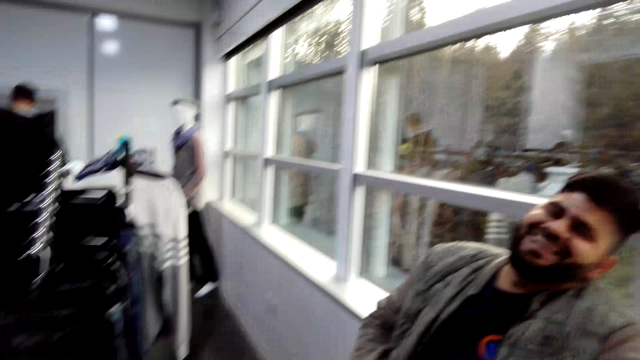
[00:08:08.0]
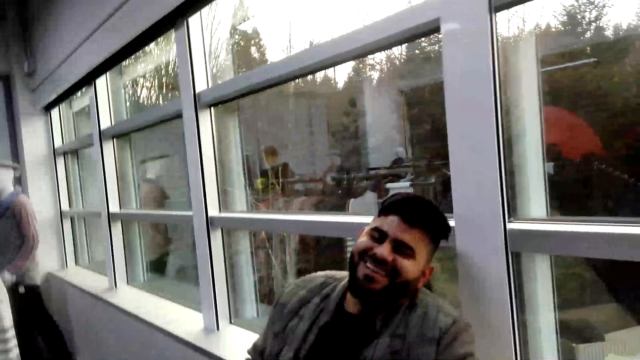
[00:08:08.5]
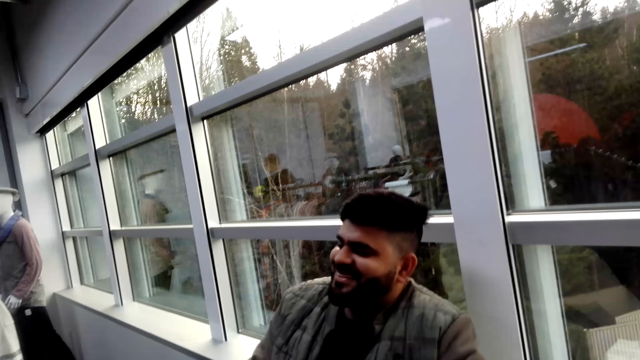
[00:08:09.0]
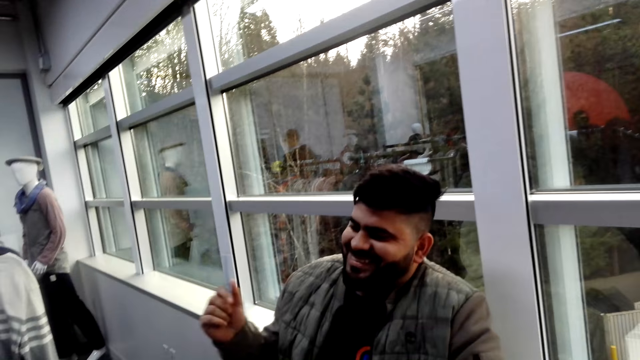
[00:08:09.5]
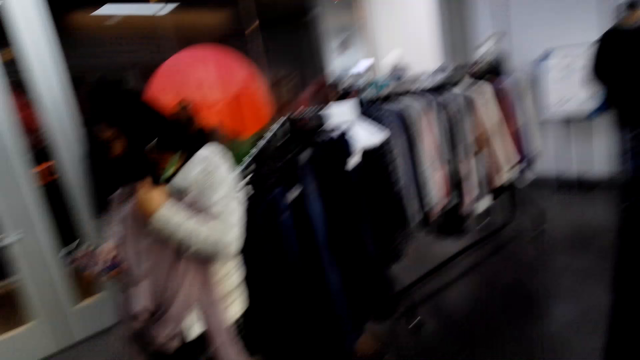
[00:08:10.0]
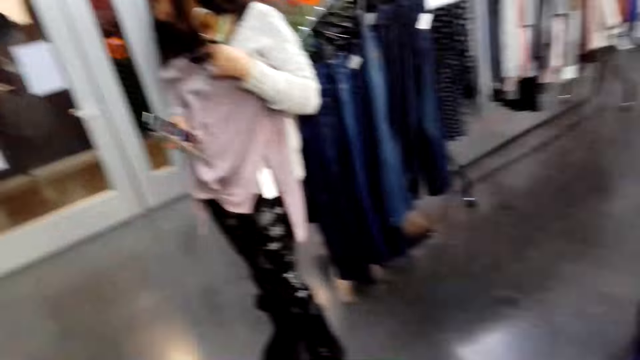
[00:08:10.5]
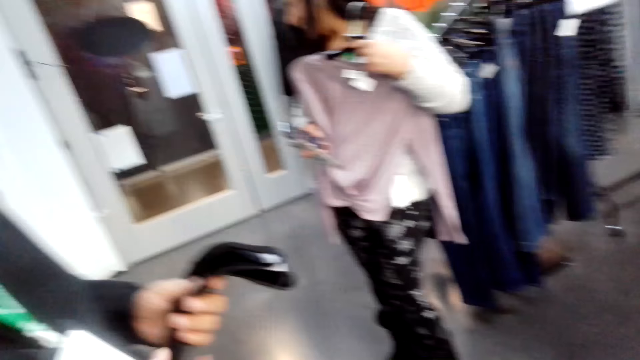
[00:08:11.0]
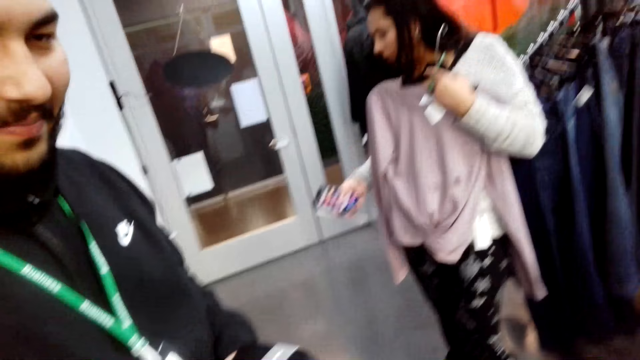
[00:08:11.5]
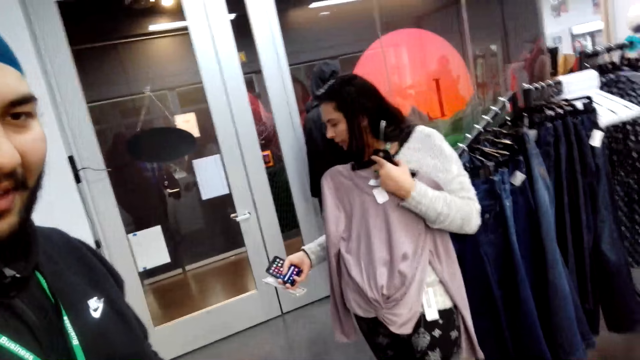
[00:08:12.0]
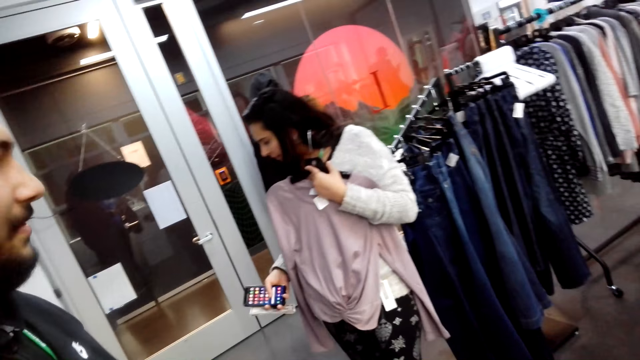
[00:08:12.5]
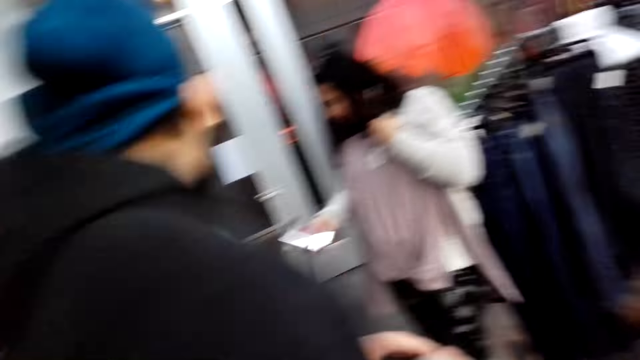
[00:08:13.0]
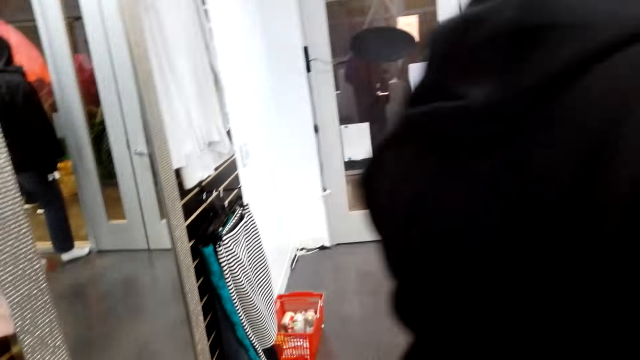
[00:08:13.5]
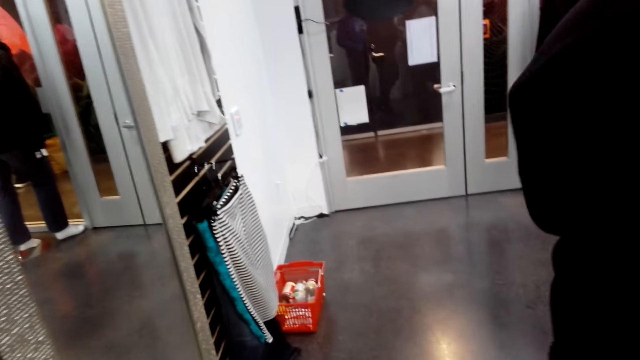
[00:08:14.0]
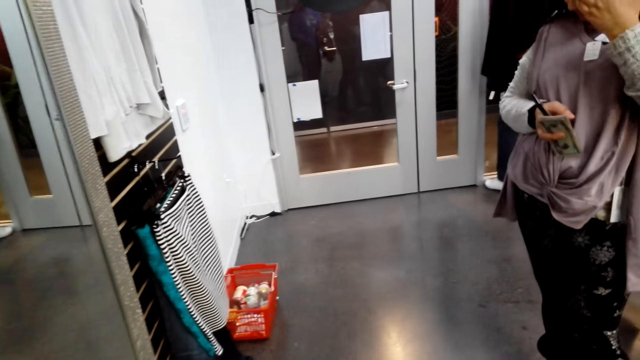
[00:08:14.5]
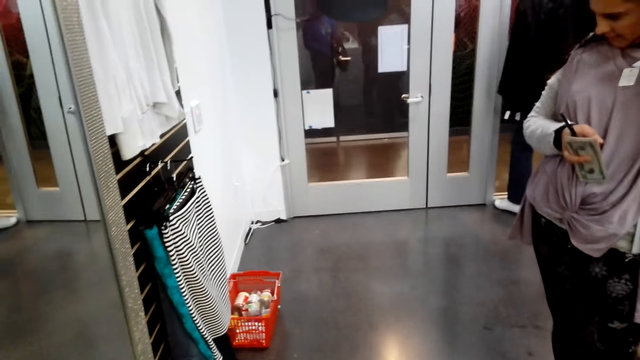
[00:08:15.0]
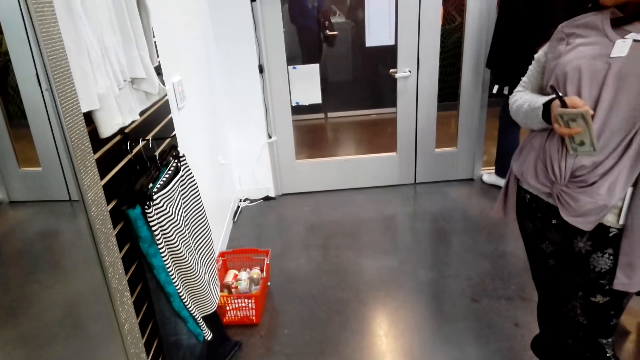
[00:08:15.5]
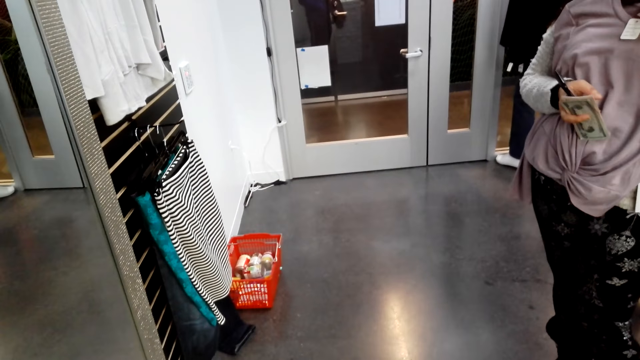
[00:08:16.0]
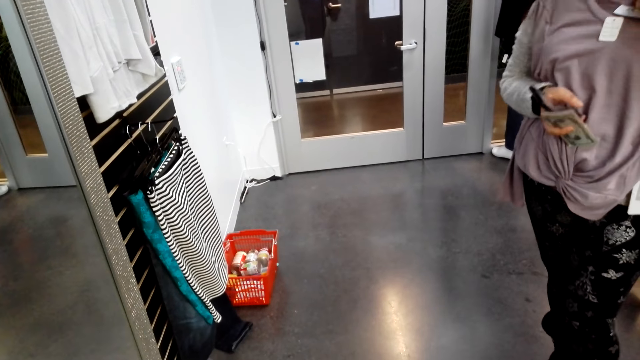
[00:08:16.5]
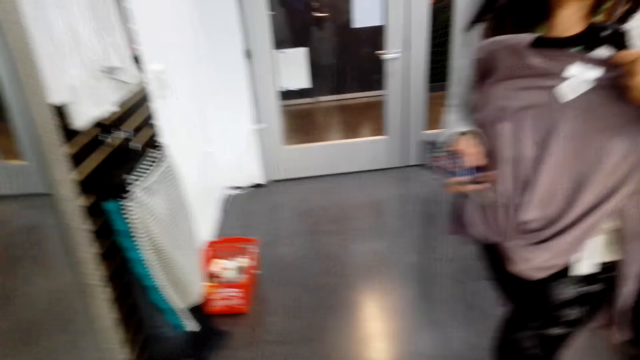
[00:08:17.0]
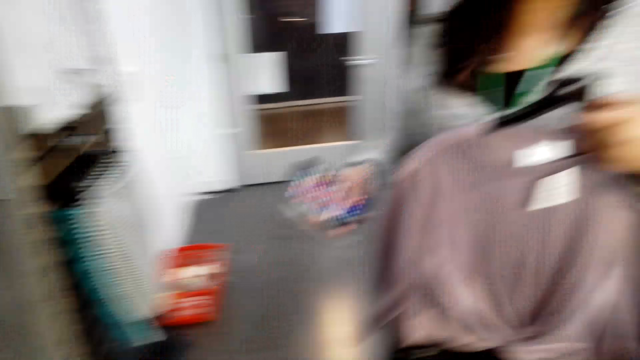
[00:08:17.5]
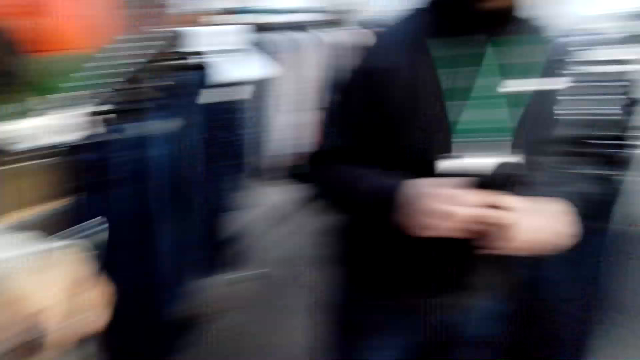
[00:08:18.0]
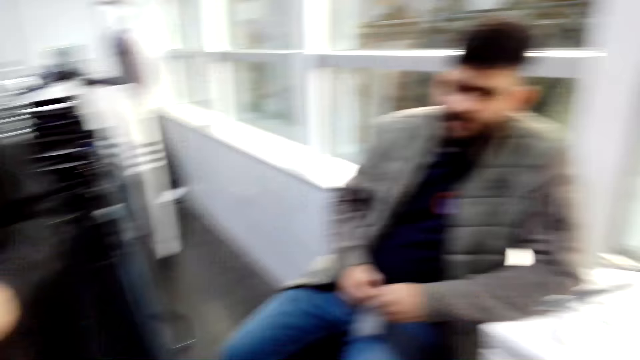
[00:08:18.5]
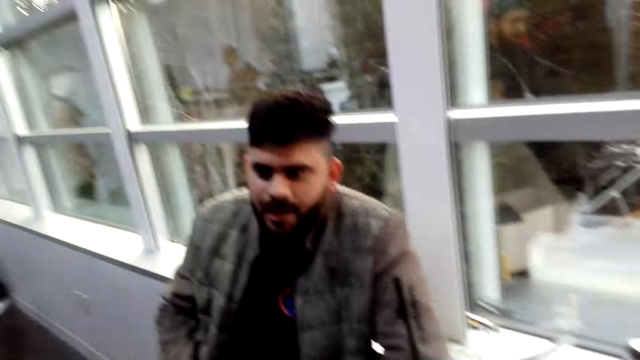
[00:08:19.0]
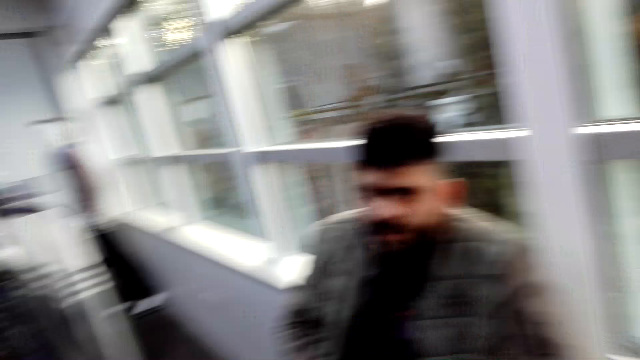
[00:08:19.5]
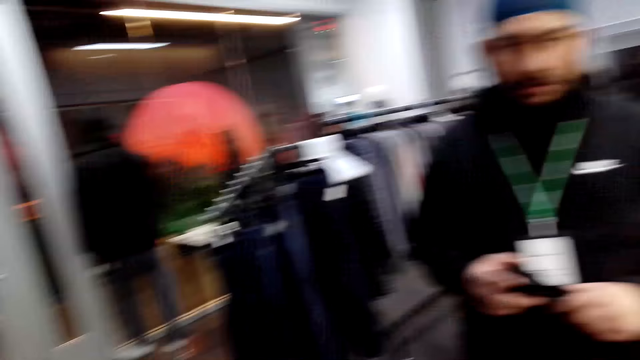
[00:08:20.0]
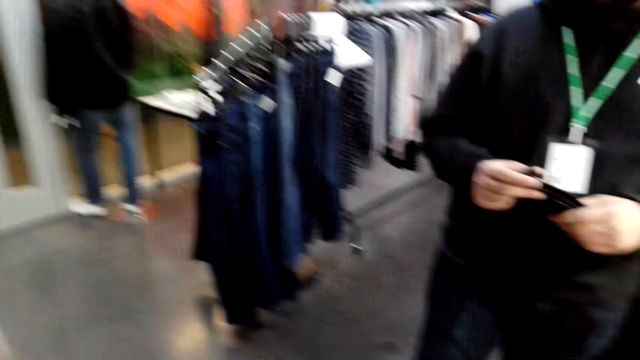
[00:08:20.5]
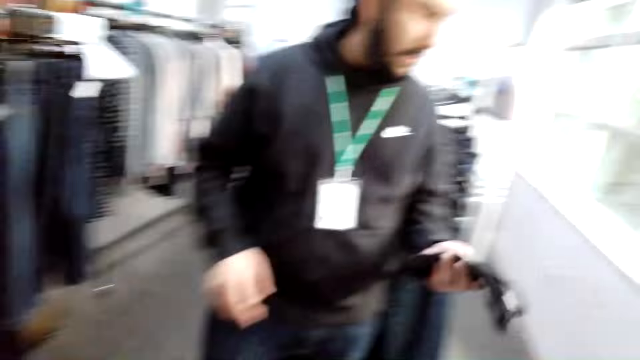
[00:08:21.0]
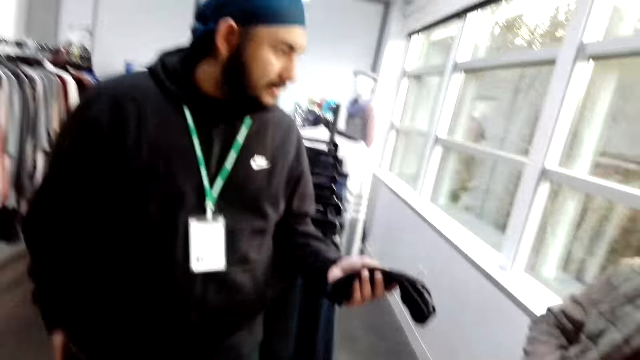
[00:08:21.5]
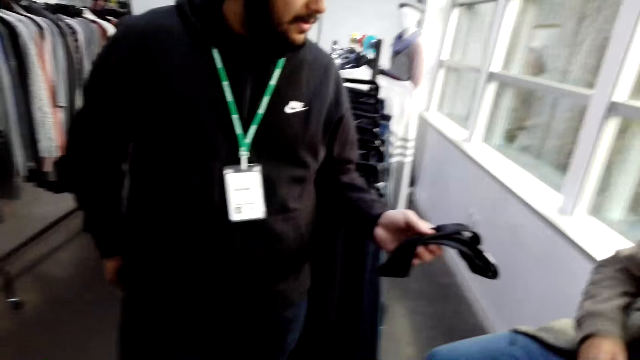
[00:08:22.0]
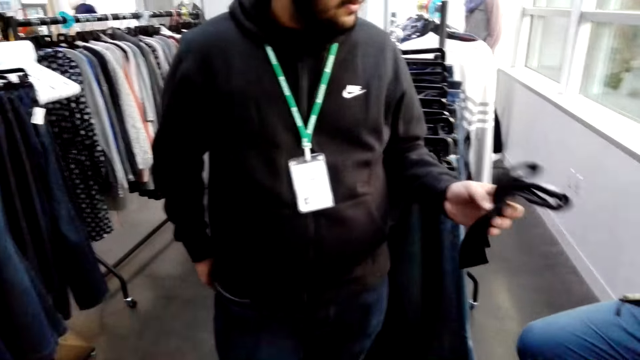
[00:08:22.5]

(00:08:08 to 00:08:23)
The camera wearer talks with a lady and a cashier. A person interacts. The camera wearer looks around. Another person holds a tie. A third person stares around. The second person walks around. The camera wearer looks around. The third person stares around and walks around. The first person interacts. The cashier talks with the camera wearer and the lady. The second person moves around.

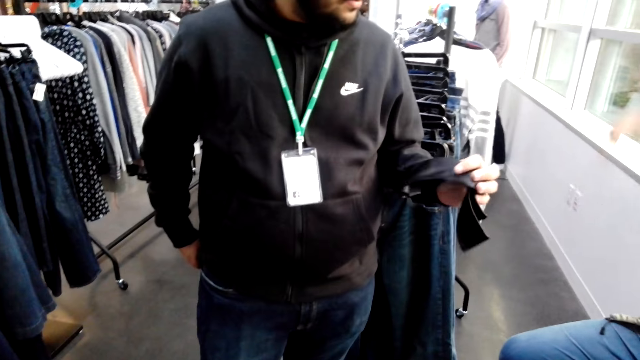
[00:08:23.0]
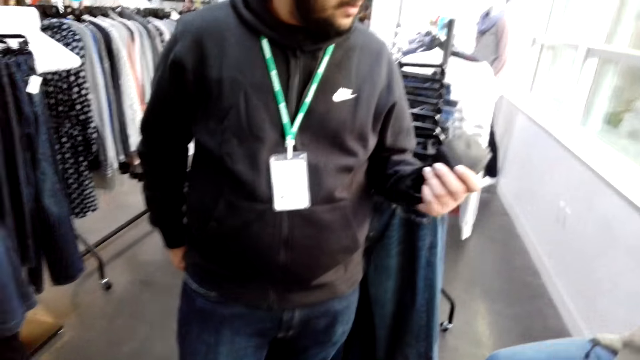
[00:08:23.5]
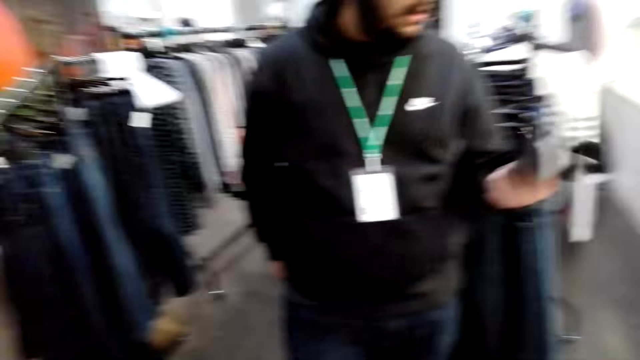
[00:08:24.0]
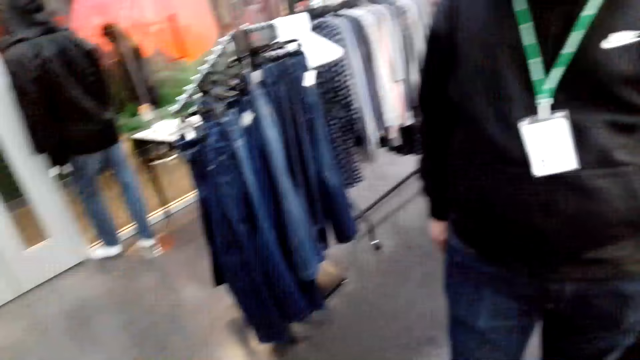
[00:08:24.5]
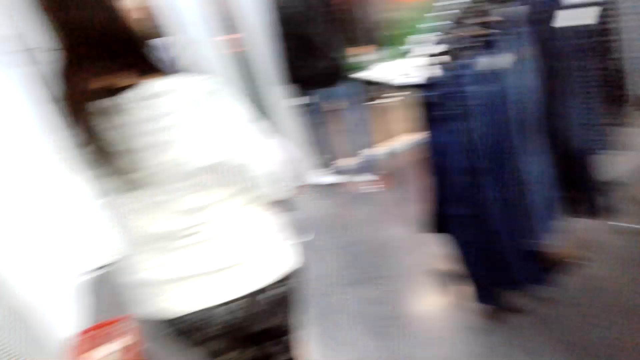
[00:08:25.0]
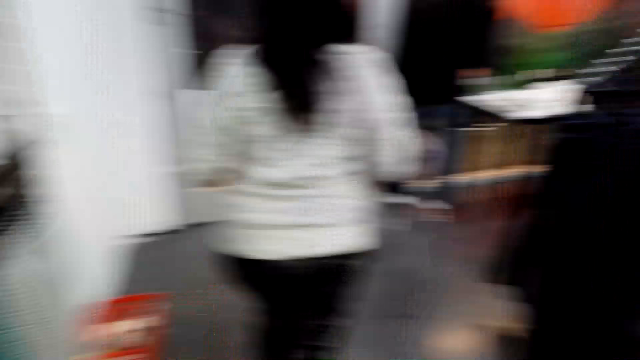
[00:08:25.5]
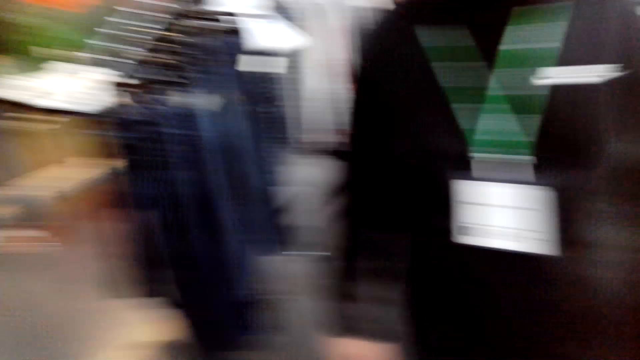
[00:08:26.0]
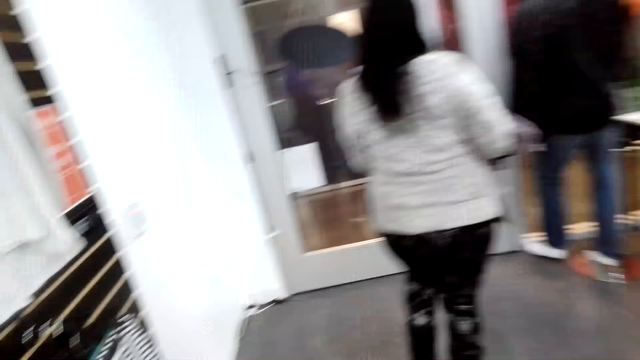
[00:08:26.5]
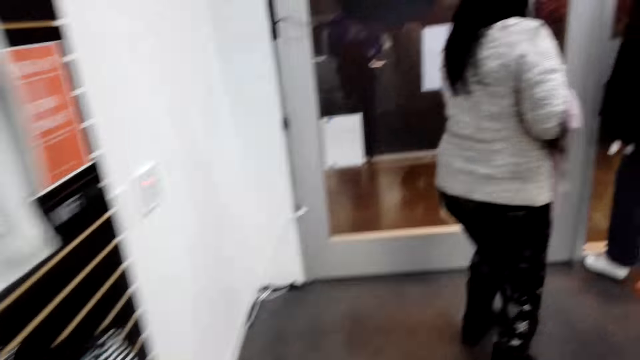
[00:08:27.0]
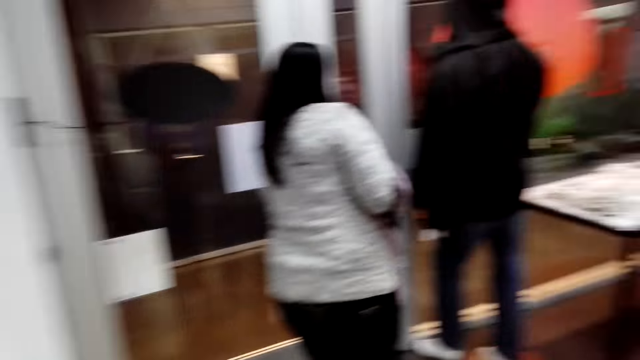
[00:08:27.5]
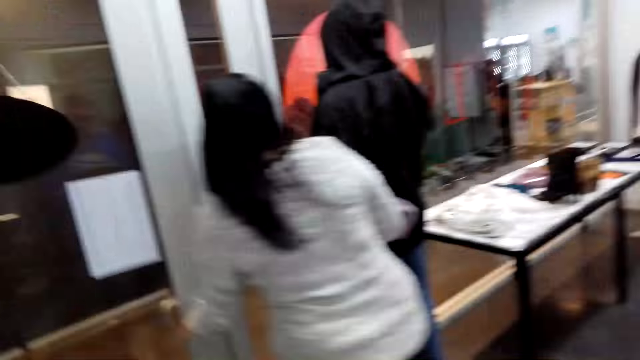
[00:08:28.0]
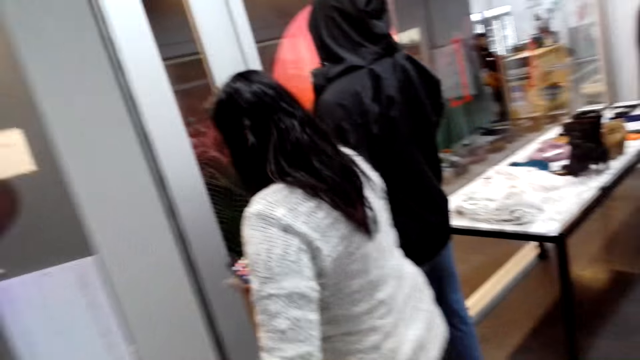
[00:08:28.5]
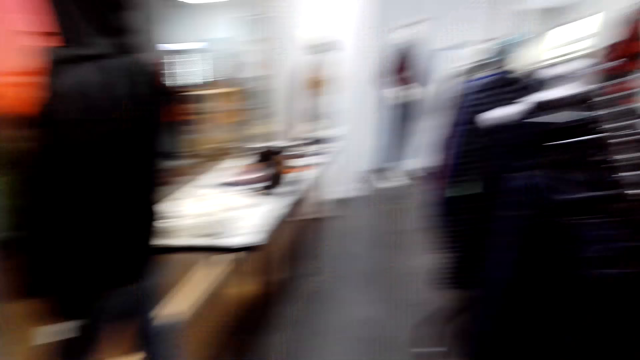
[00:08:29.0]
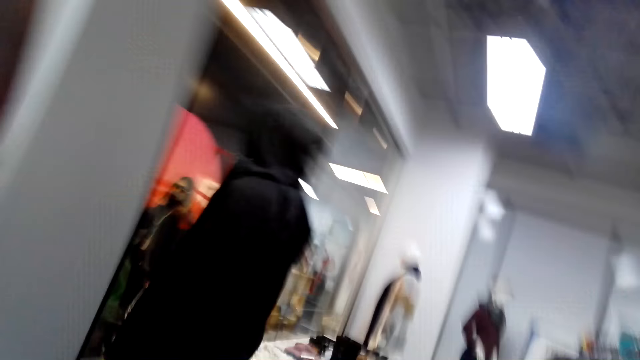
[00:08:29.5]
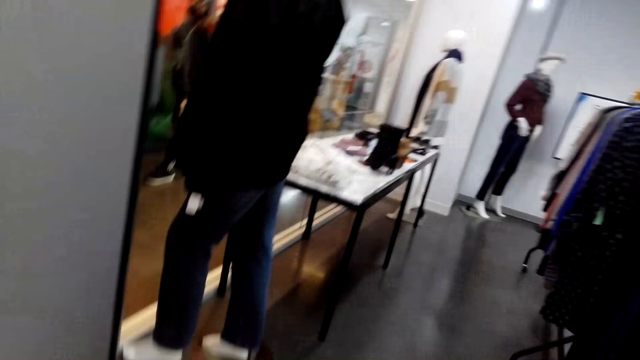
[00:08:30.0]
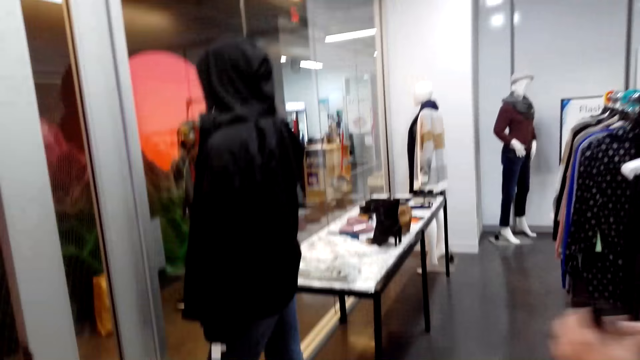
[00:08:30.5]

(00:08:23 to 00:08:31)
A lady walks around. The camera wearer talks with the lady and a cashier. The lady opens the door. The camera wearer looks around.
